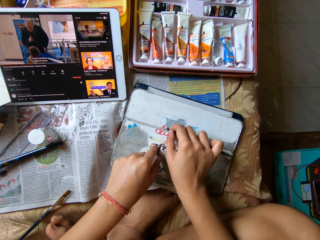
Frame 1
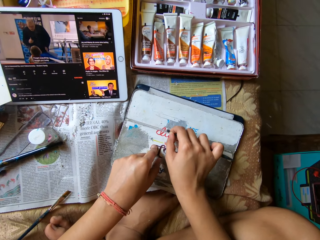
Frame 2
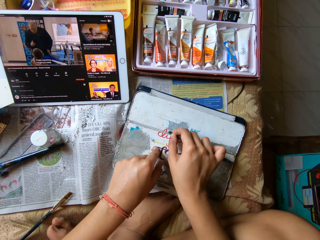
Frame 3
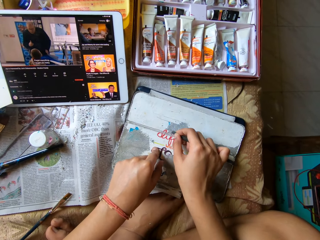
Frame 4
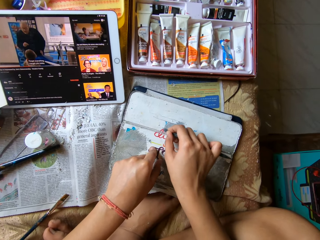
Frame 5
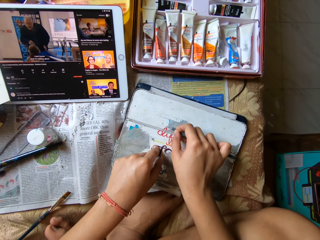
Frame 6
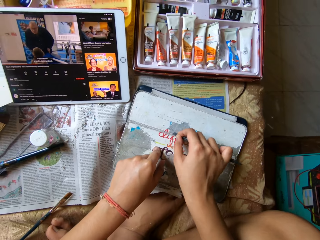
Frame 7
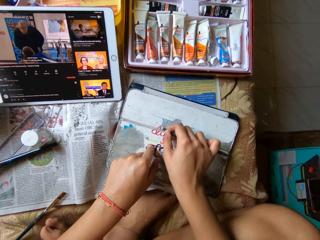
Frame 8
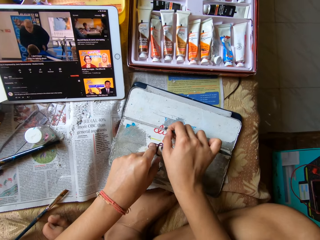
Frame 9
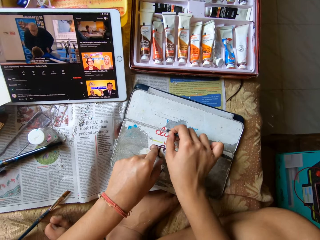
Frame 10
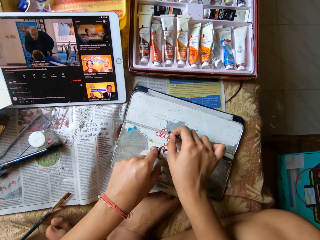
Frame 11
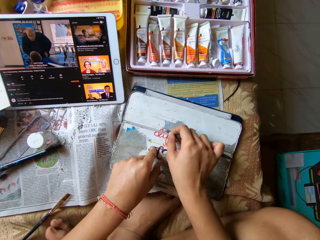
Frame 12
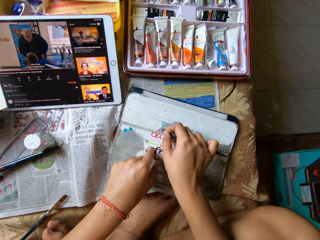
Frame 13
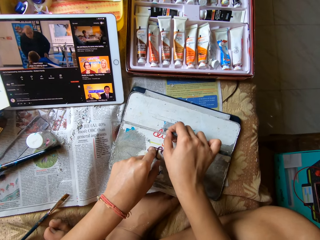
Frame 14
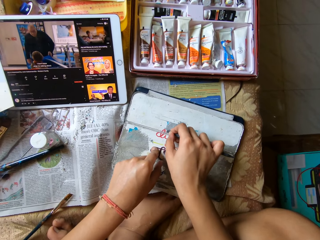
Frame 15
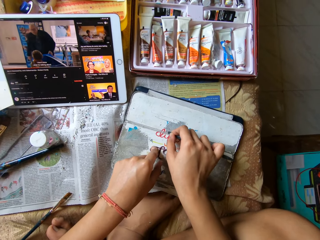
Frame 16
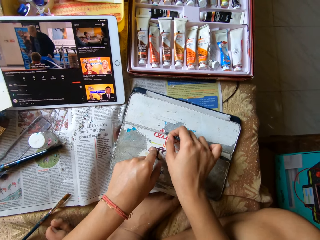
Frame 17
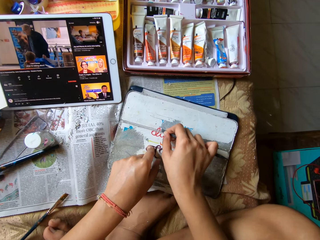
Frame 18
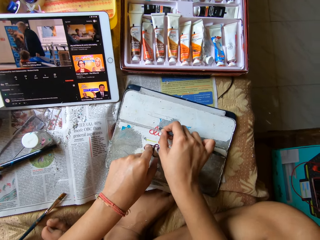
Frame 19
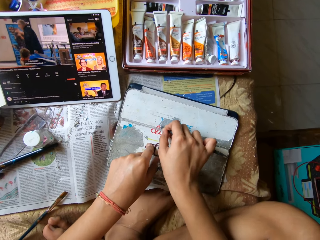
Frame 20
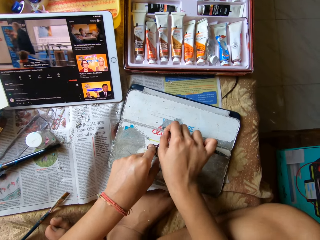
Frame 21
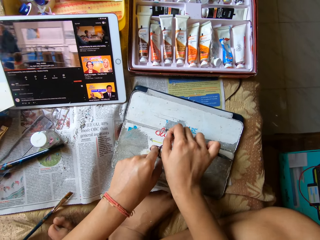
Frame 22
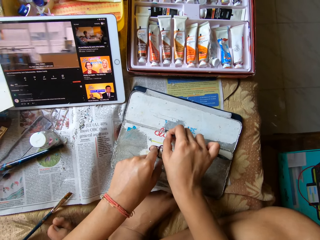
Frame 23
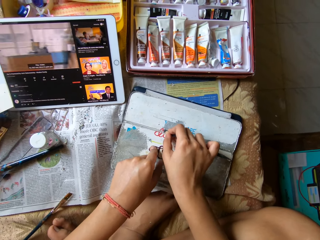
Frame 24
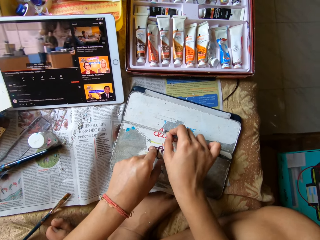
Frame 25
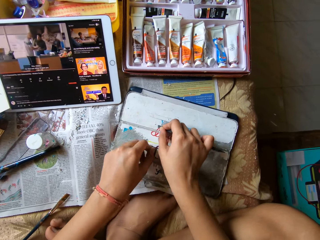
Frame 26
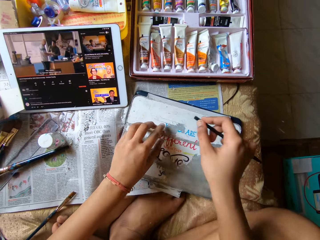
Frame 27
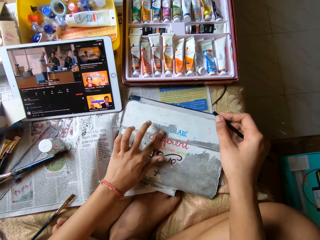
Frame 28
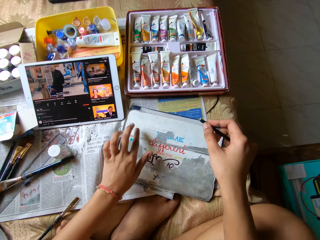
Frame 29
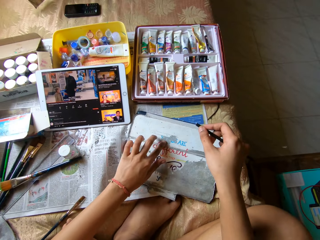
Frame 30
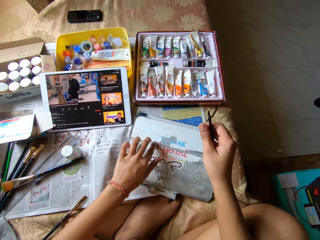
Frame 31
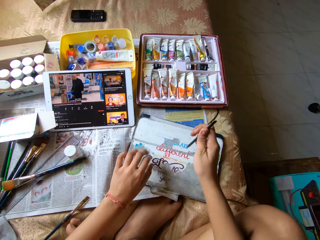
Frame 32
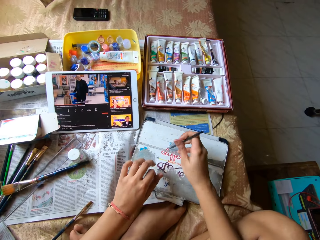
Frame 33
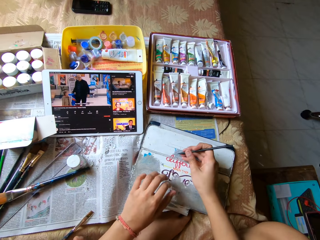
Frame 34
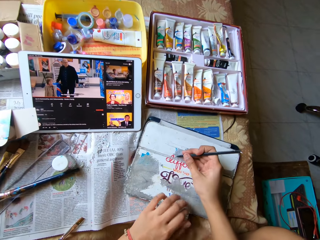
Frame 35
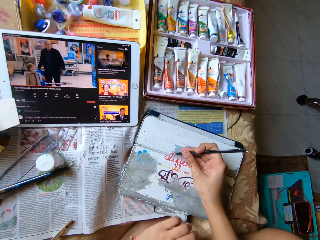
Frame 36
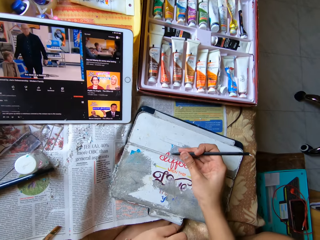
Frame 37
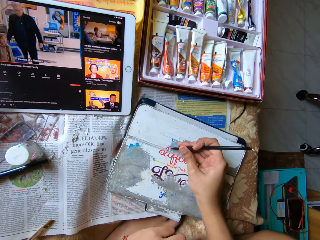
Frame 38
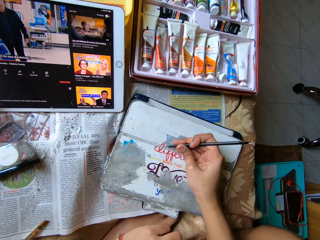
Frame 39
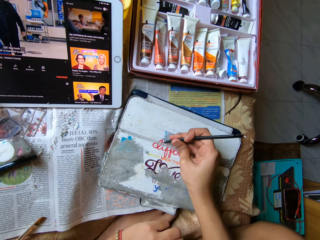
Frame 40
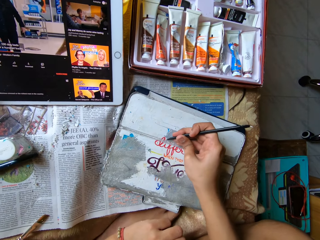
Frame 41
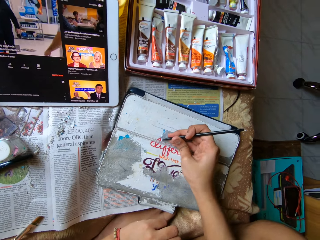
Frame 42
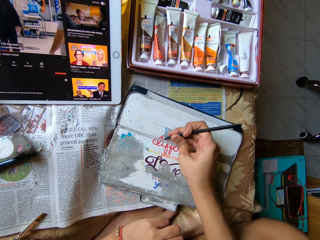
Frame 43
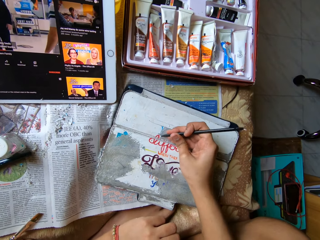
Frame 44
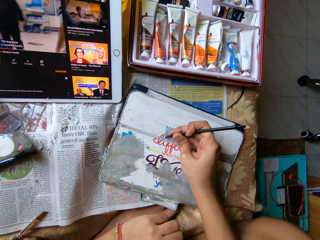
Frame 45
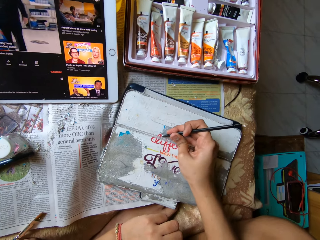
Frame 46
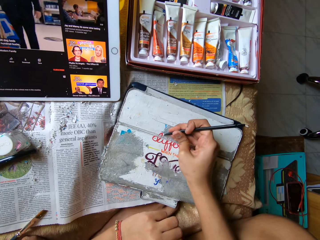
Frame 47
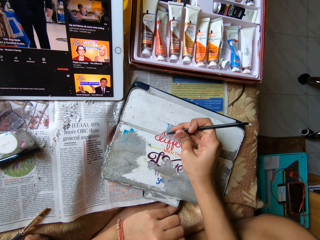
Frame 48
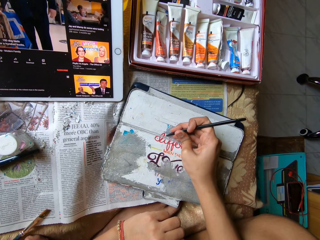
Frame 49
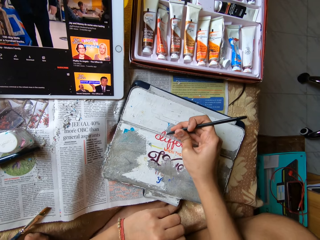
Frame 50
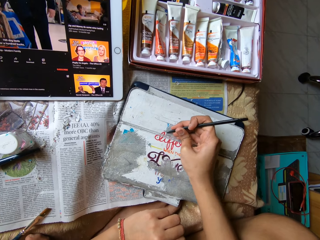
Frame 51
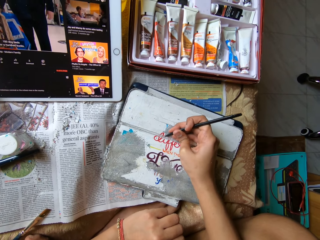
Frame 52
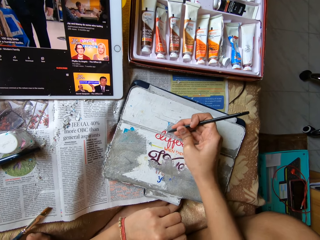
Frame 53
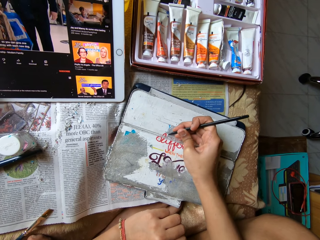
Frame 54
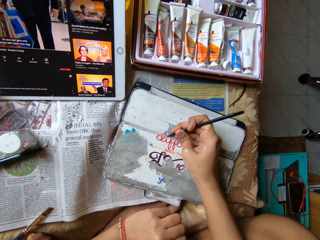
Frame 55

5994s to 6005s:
The camera wearer wipes the phone case with her left hand. She removes paint. She scrapes the phone case with the color pen in her right hand.

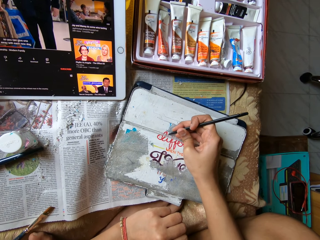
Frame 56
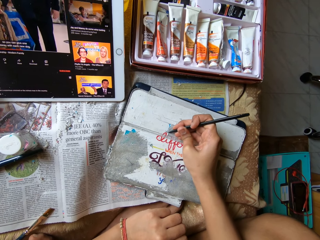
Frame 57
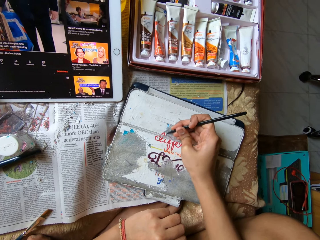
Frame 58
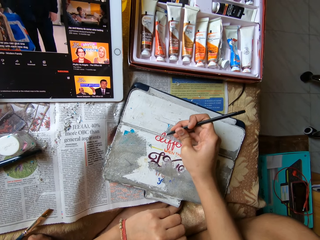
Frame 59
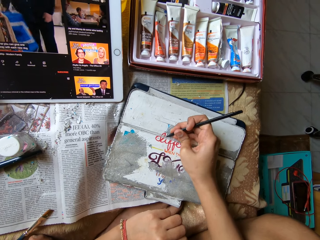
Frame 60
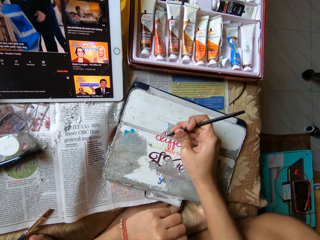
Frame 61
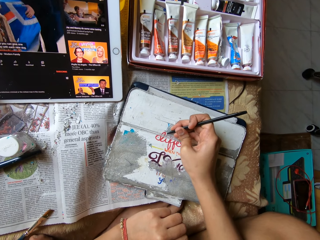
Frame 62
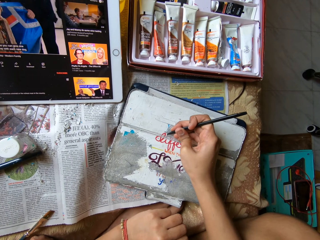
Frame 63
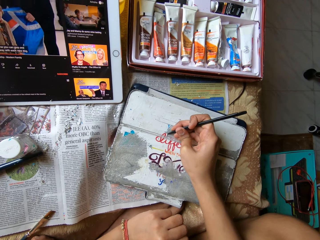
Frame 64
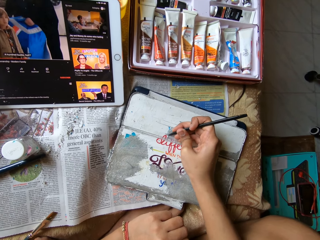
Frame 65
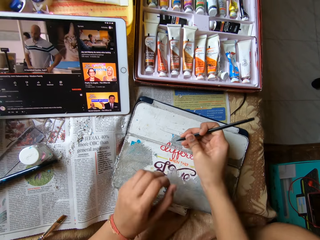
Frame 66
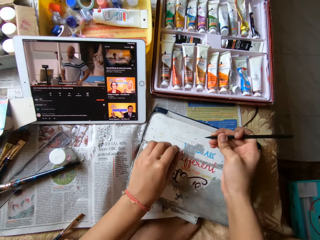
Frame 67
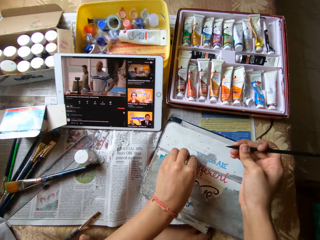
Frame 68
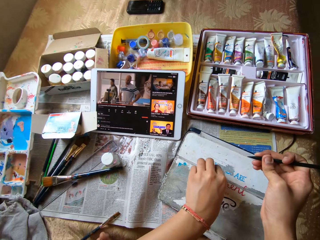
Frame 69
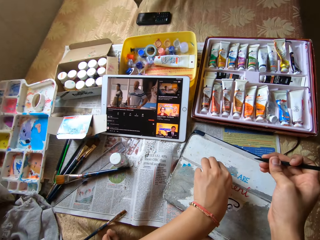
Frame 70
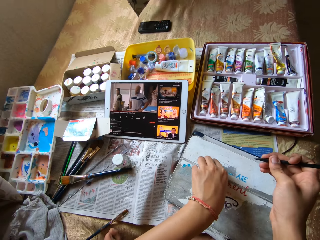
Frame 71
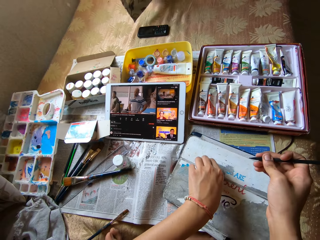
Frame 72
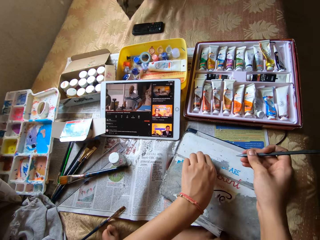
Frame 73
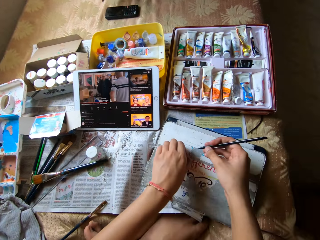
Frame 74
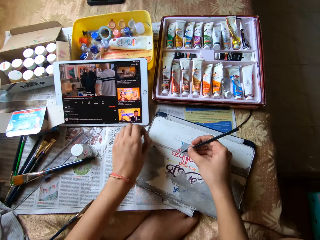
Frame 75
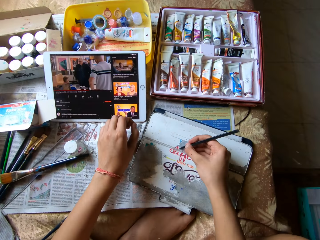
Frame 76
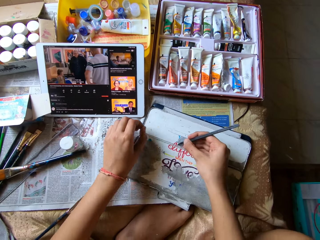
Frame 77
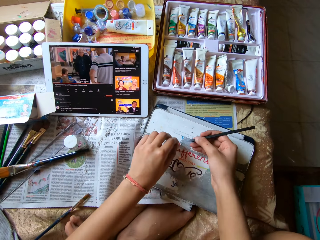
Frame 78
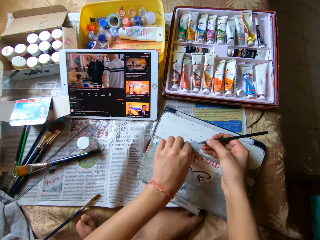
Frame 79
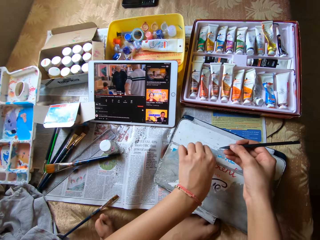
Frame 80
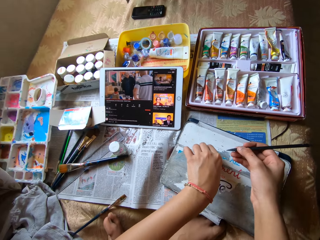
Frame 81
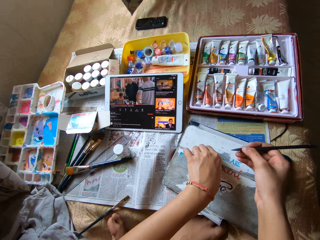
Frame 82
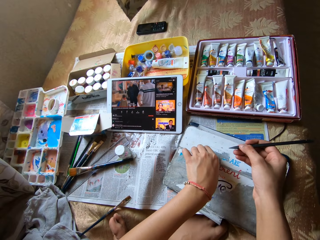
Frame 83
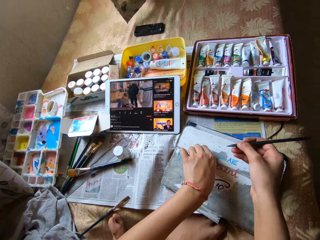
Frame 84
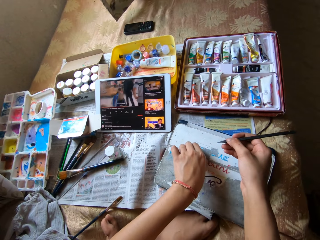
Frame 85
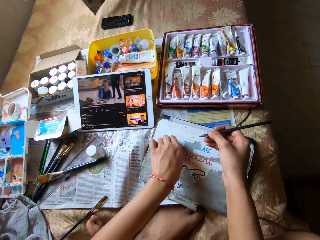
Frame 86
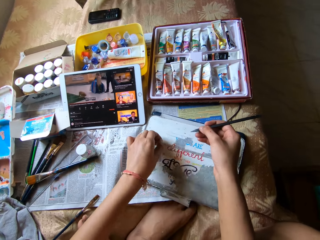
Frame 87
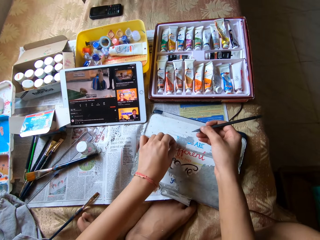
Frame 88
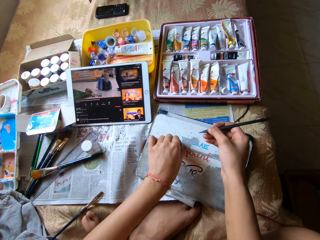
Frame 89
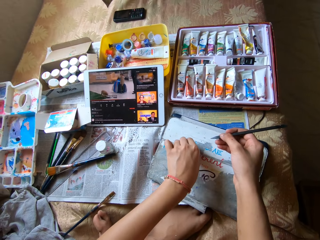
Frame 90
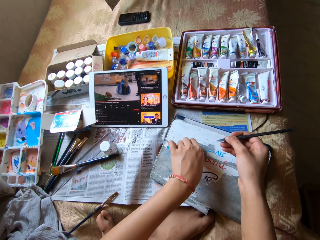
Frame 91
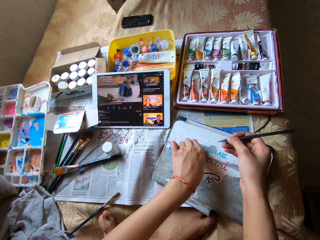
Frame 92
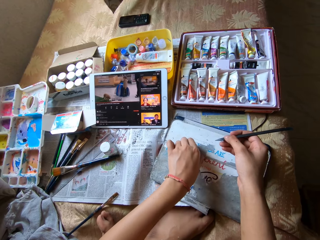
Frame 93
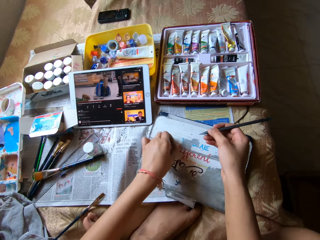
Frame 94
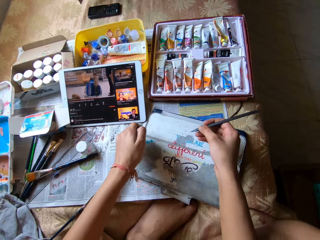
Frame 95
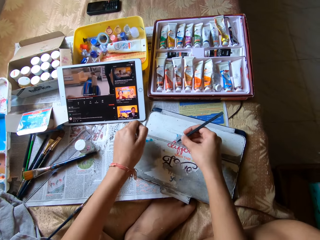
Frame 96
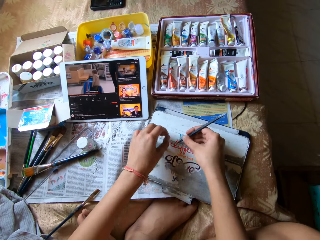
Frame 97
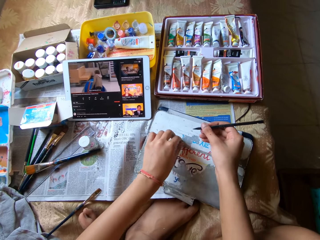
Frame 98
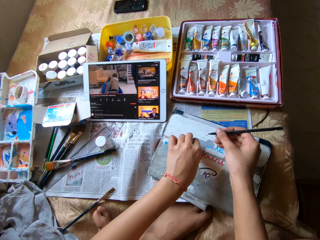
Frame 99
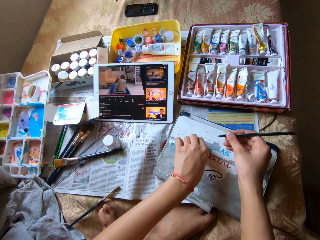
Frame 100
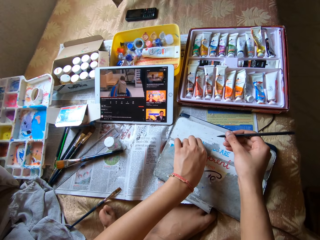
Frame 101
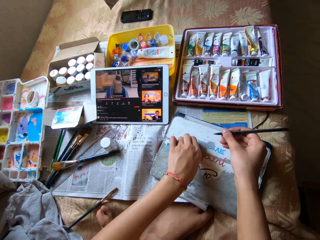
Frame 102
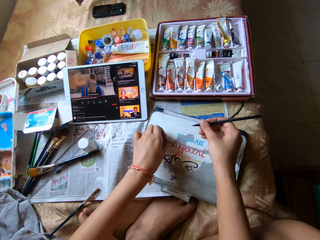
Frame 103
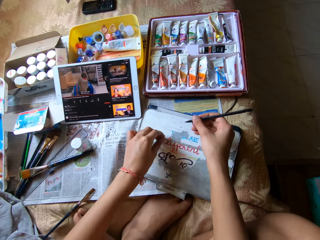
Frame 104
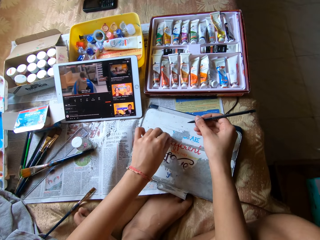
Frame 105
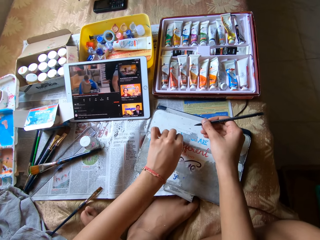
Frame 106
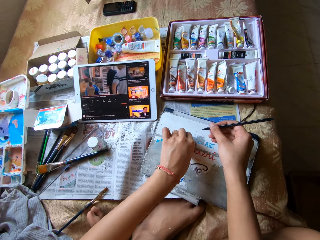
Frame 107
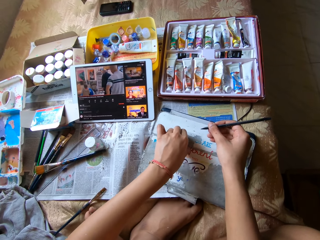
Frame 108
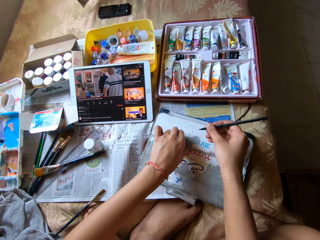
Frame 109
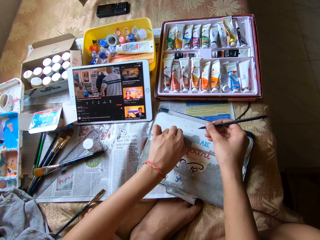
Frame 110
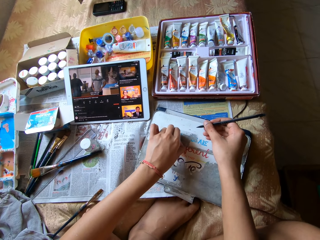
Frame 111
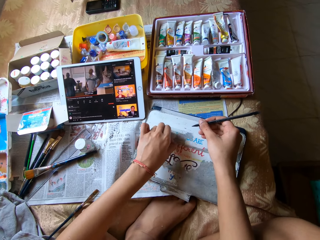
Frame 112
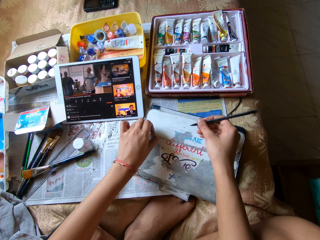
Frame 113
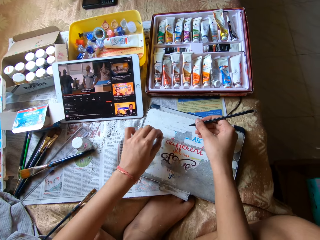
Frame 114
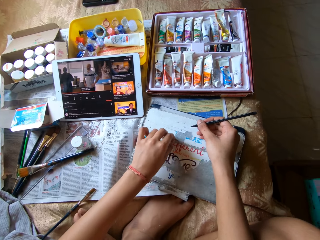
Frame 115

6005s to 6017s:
The camera wearer peels the phone case with her left hand. She wipes waste with her hand. She scrapes the phone case with the color pen in her right hand. She removes paint. She peels the phone case with her left hand. She wipes waste with her hand. She scrapes the phone case with the color pen in her right hand. She peels the phone case with her left hand.
